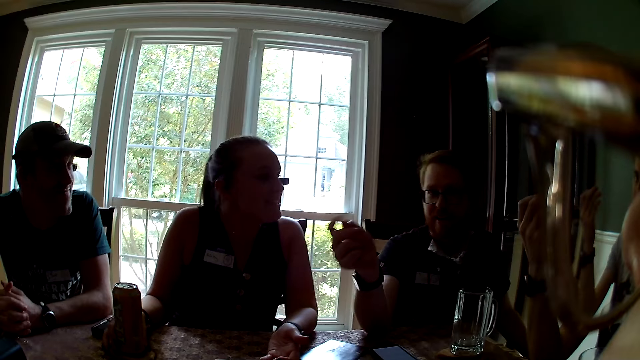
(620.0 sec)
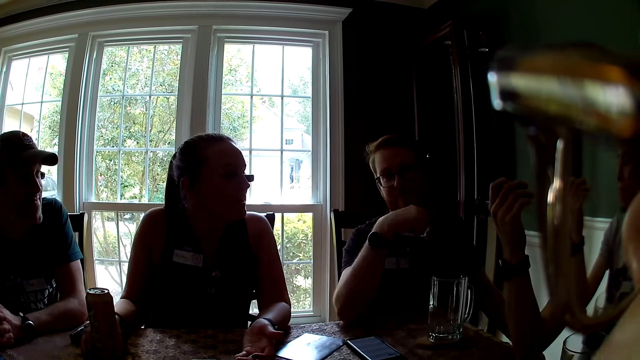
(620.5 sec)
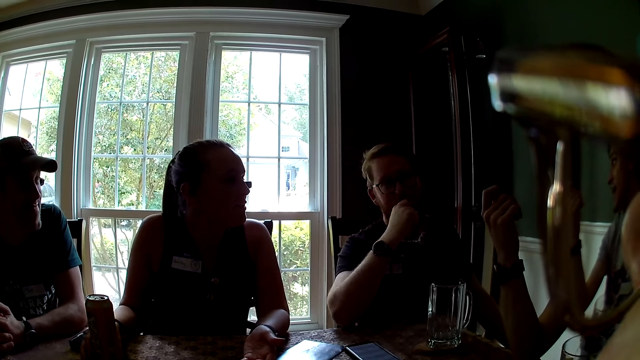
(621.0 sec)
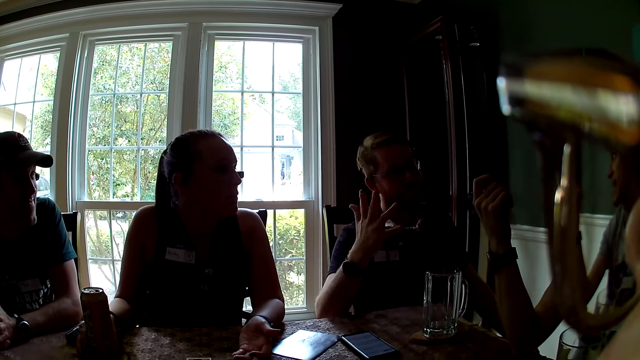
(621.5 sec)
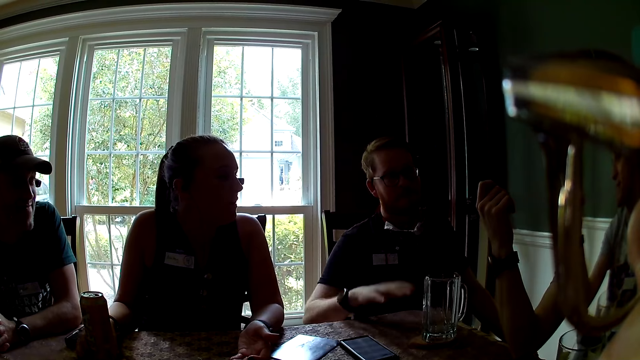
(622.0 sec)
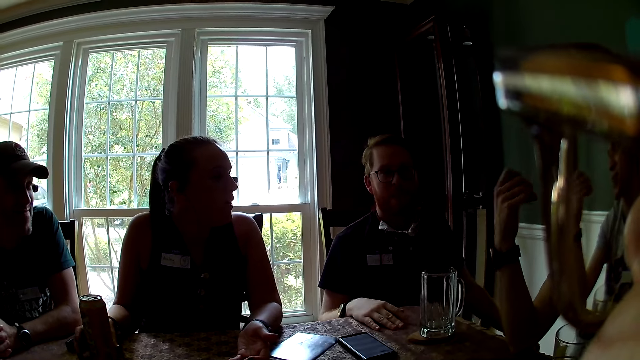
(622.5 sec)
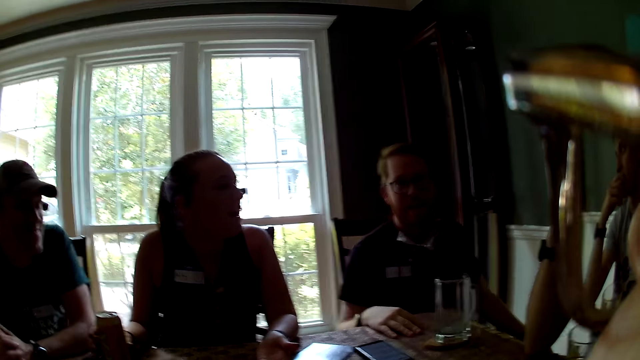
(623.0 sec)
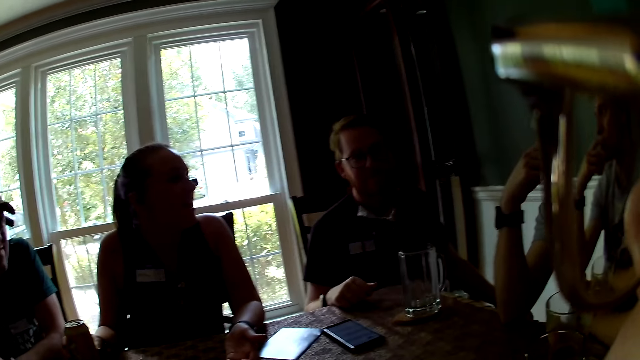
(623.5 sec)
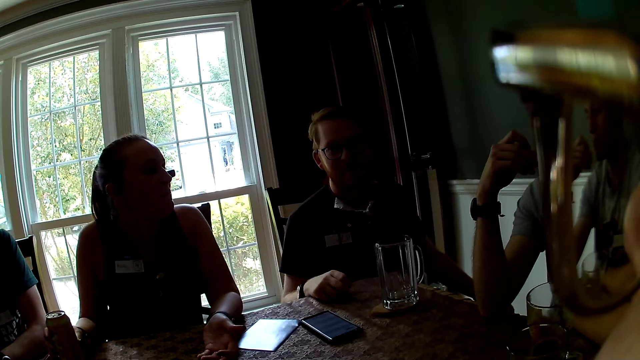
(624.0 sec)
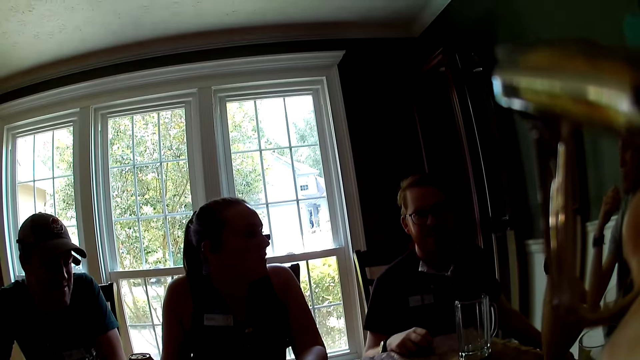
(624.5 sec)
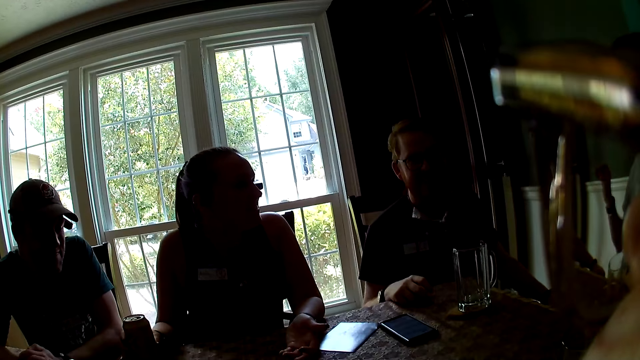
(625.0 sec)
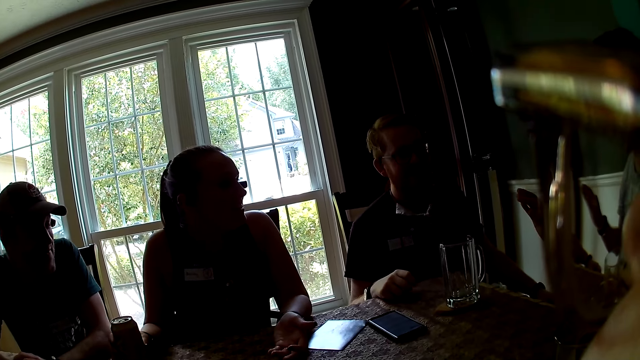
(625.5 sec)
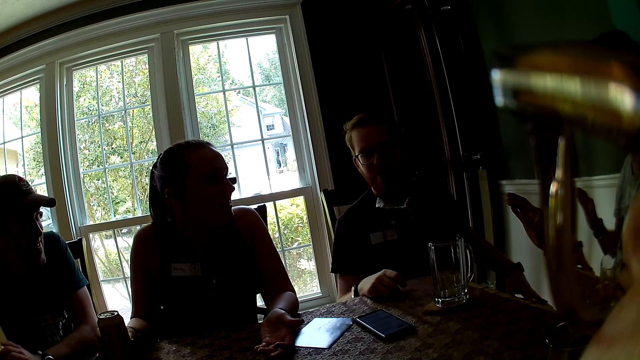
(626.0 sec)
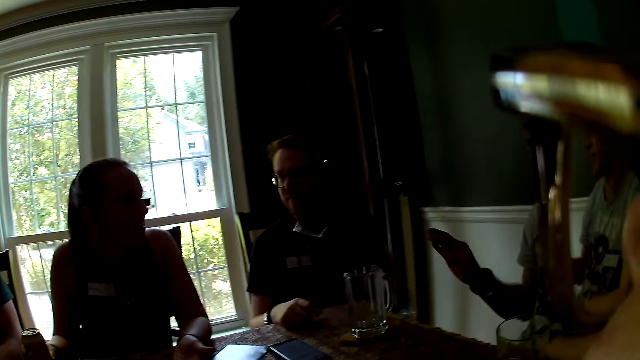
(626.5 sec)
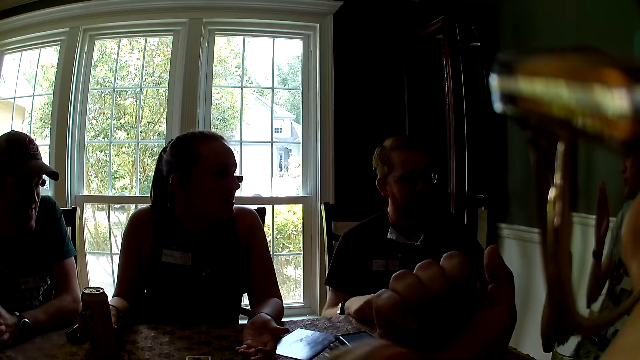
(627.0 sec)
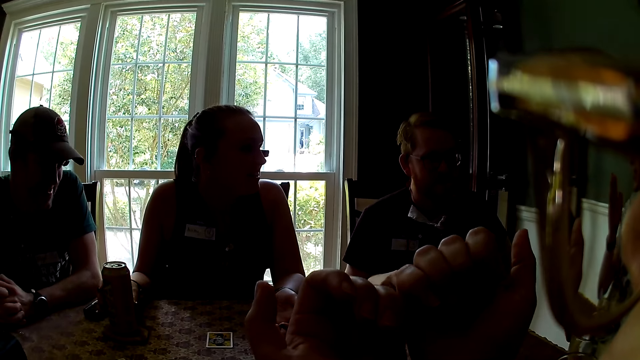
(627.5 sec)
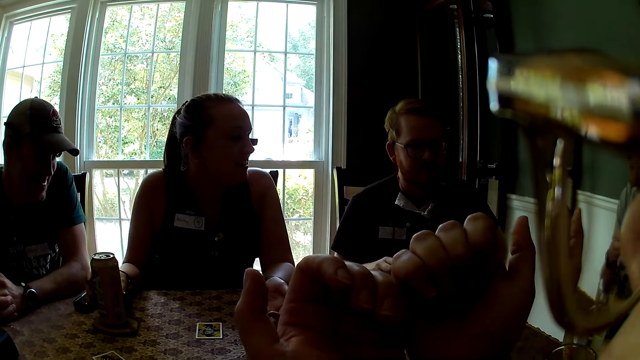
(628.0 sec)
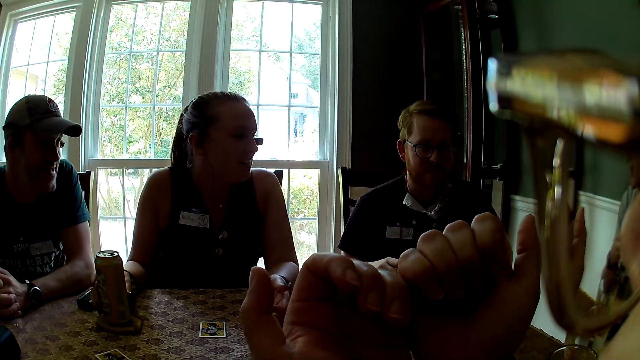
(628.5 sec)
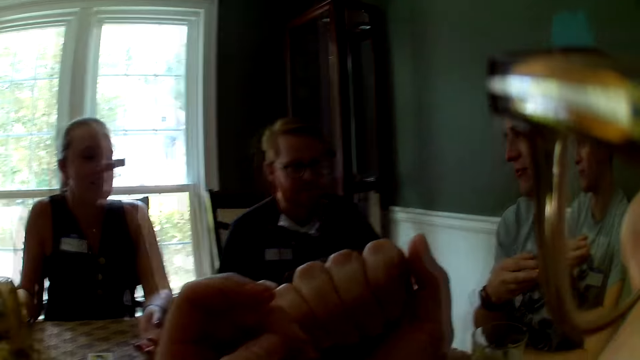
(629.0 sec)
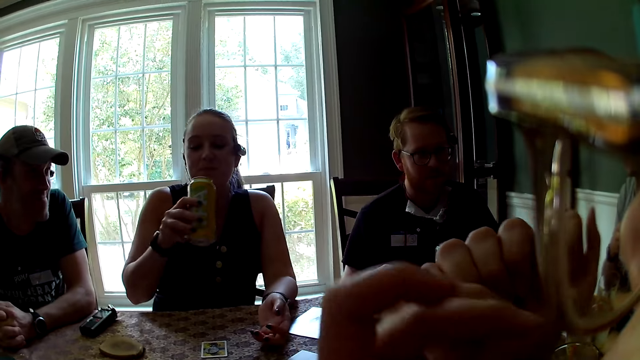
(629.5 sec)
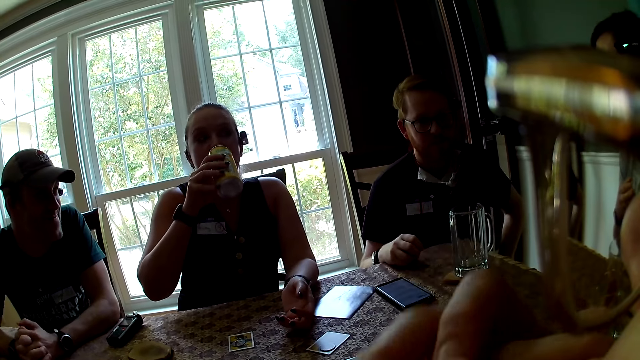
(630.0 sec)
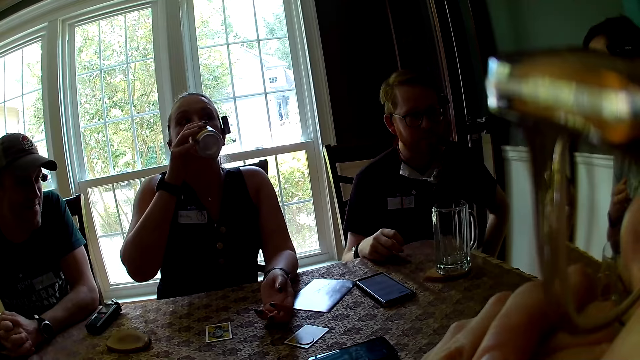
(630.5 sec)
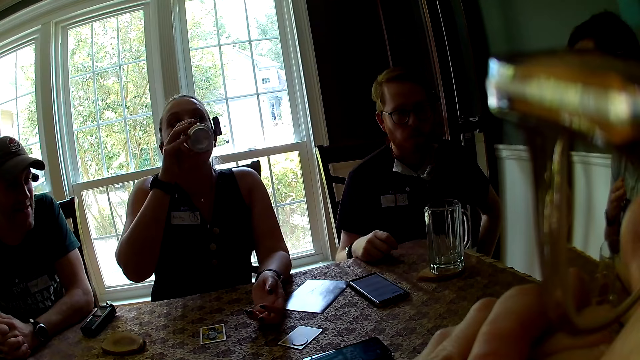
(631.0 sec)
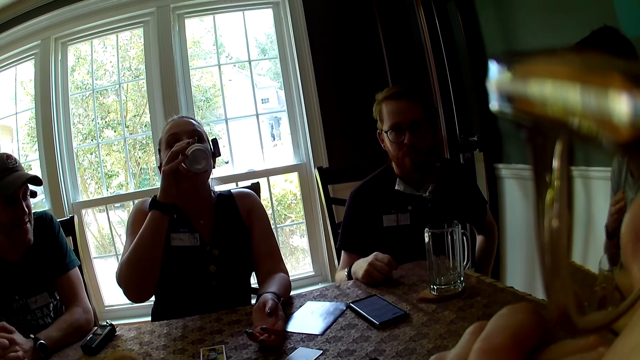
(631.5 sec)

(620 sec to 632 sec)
The man interacts with everyone on the table. The camera wearer looks around. Another man talks. The camera wearer looks around. They stare at the fingers. The woman carries the can of soft drink in her right hand. The woman drinks from the can of soft drink in her right hand.

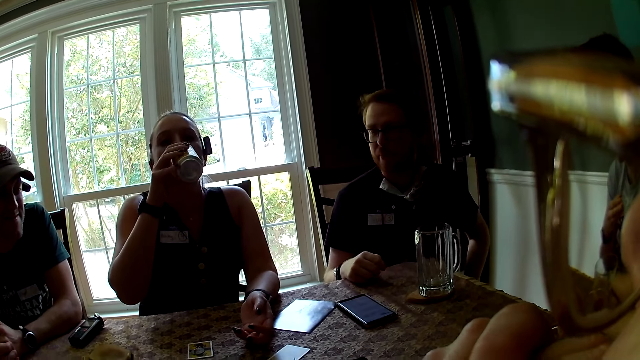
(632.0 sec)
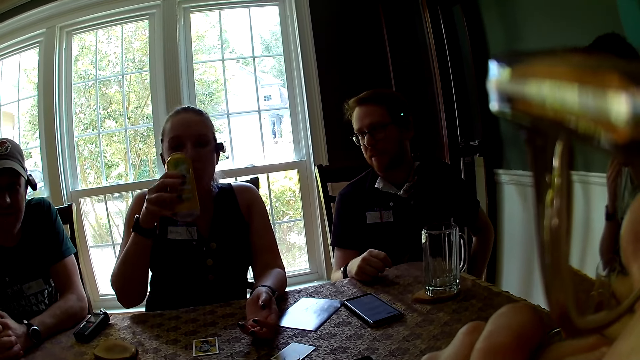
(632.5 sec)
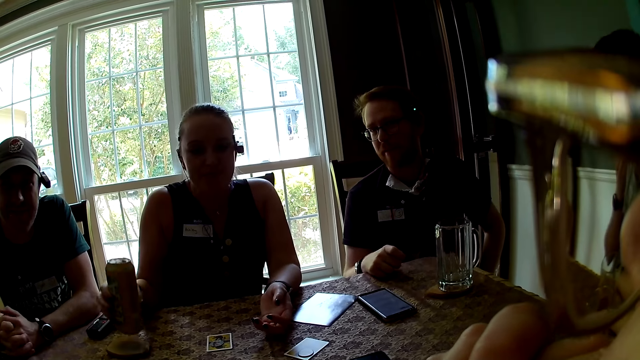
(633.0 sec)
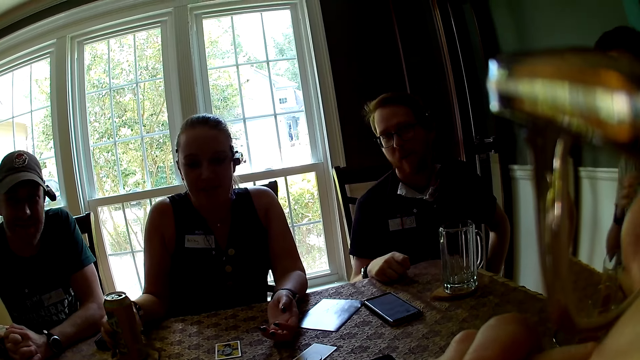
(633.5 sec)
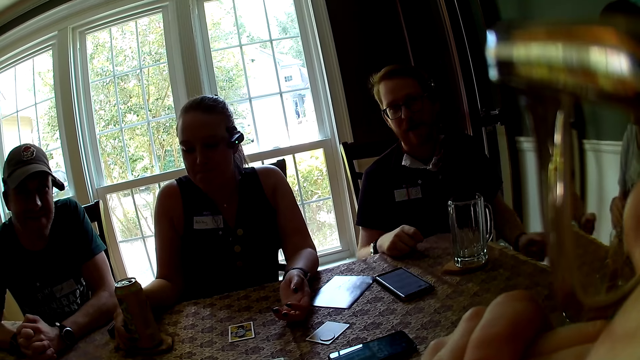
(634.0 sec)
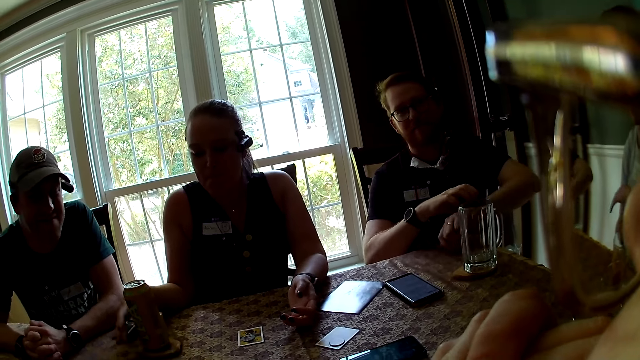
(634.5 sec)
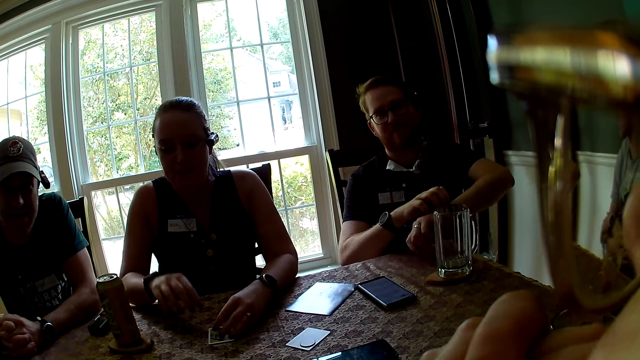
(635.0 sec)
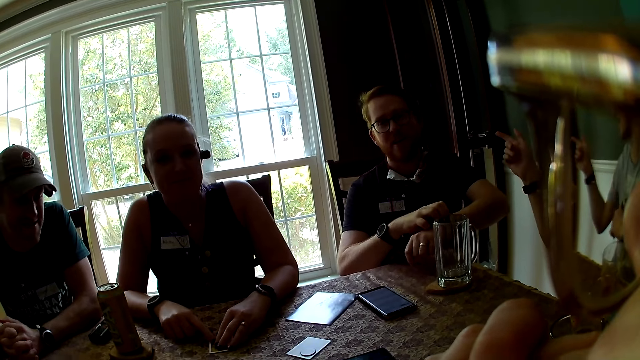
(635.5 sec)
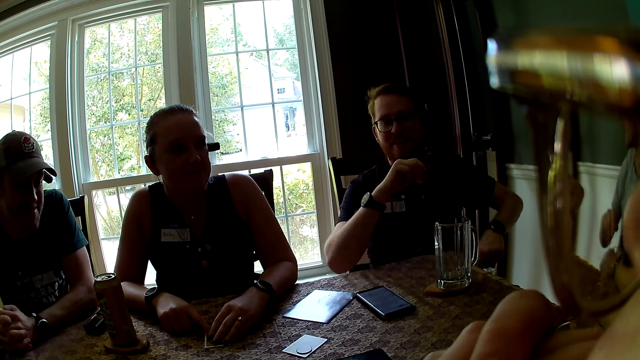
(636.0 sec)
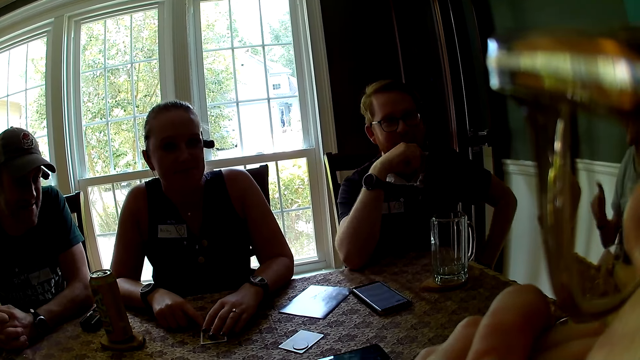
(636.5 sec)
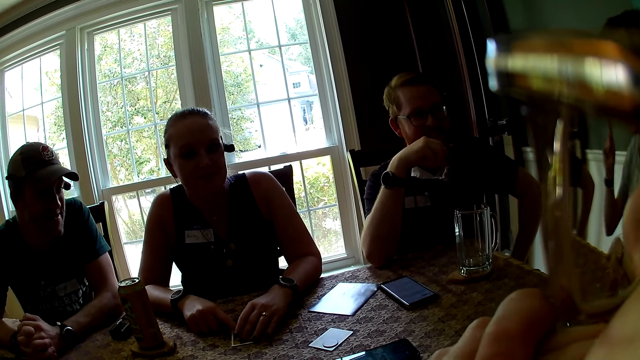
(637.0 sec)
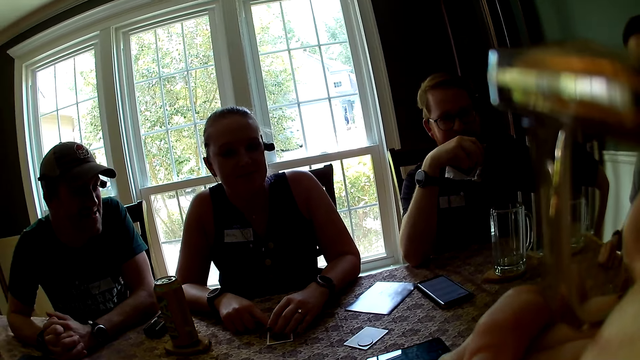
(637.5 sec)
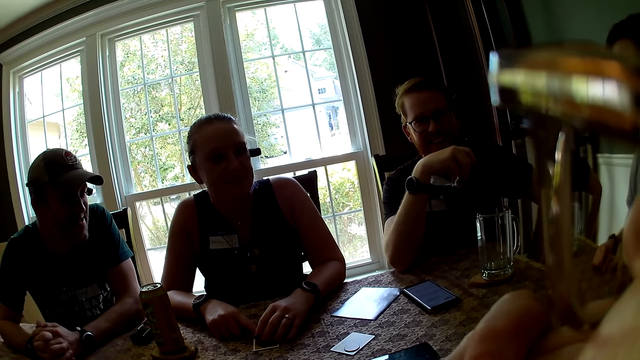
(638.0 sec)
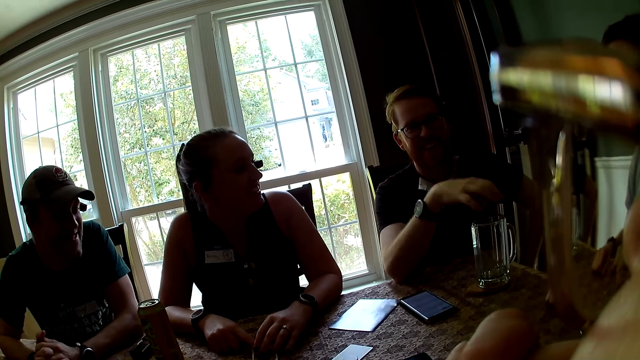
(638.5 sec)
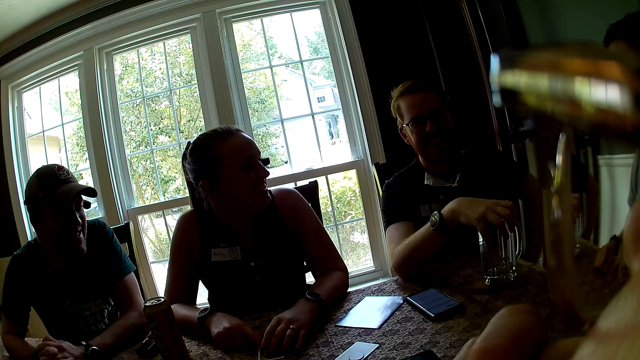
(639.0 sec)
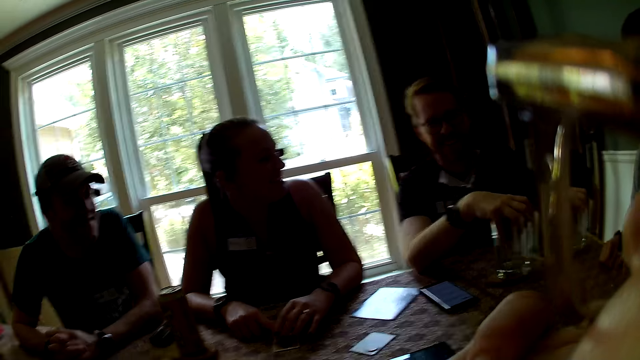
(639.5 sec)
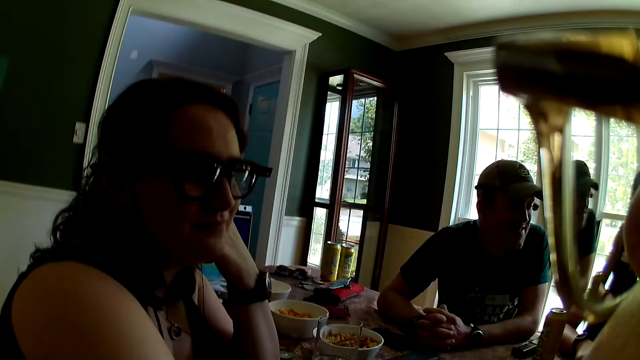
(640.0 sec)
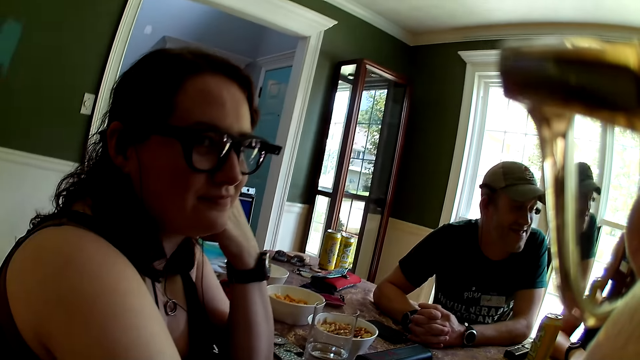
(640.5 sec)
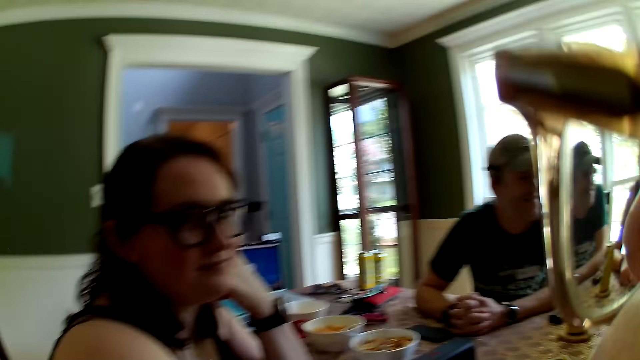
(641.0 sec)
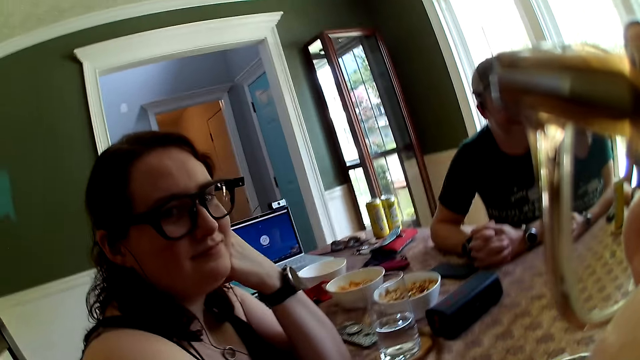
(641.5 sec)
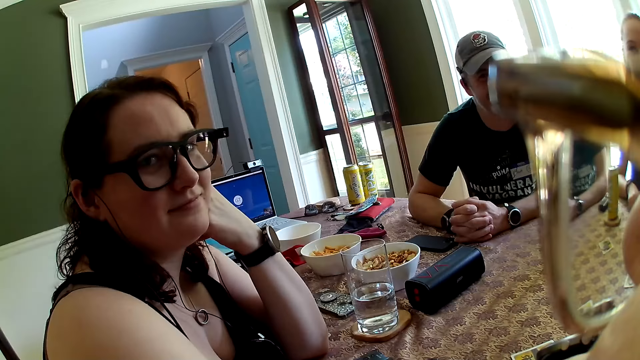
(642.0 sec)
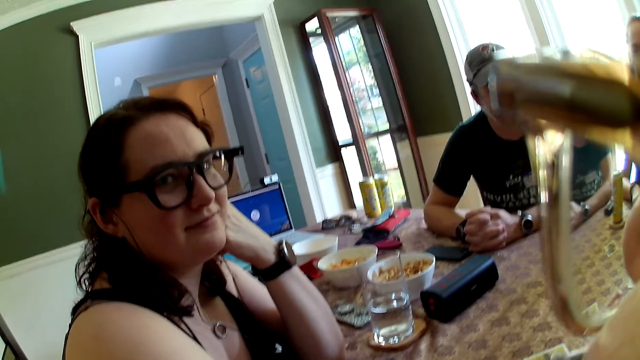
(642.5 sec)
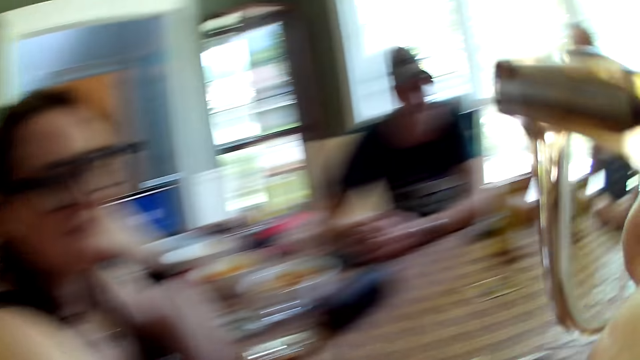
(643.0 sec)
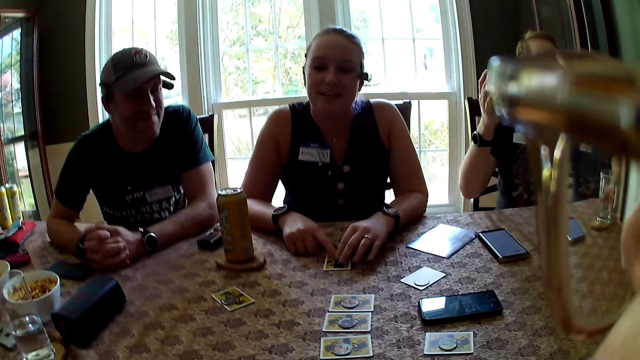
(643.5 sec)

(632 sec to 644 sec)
The woman interacts with everyone on the table. Another woman places the can of soft drink on the wooden saucer with her right hand. The camera wearer talks with a man. Another man adjusts a watch on his right hand with his left hand. The second woman places her hands on the card on the table. A third man interacts with everyone on the table. The camera wearer looks around. The second man places his left hand on the jug on the table. The first man touches the cup. The camera wearer looks around.
